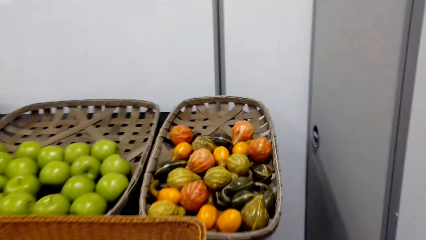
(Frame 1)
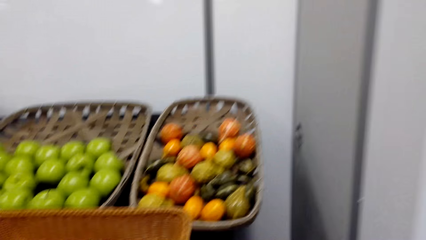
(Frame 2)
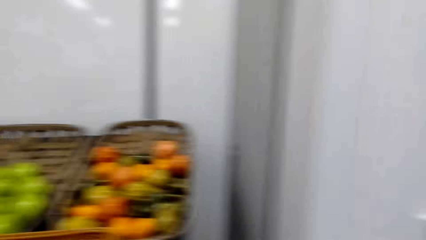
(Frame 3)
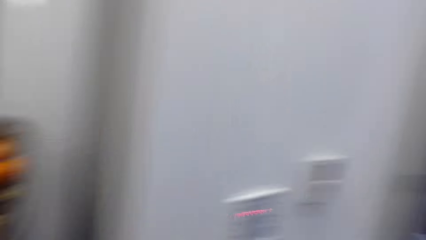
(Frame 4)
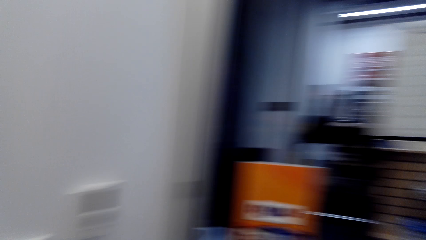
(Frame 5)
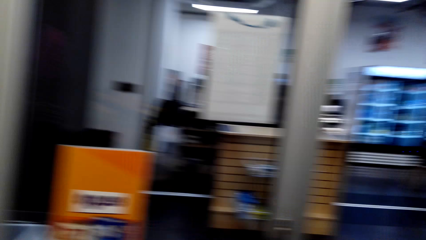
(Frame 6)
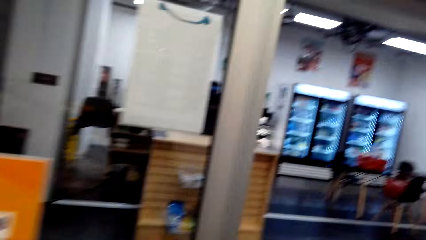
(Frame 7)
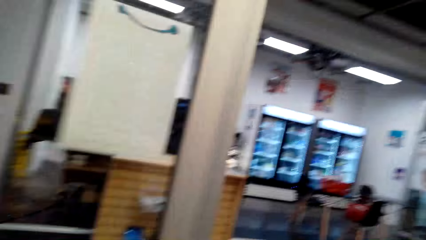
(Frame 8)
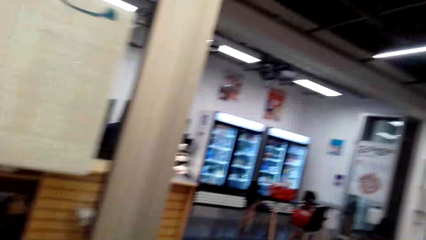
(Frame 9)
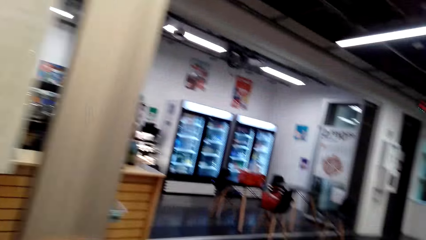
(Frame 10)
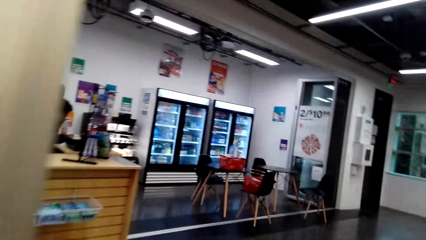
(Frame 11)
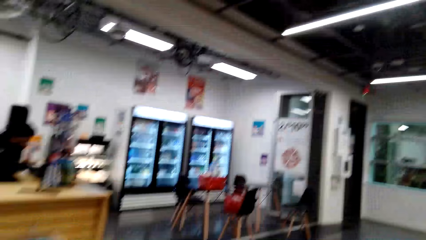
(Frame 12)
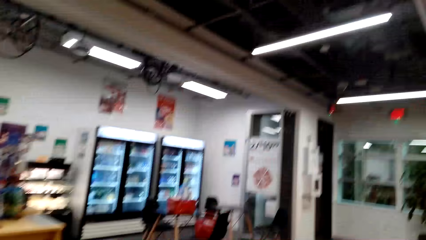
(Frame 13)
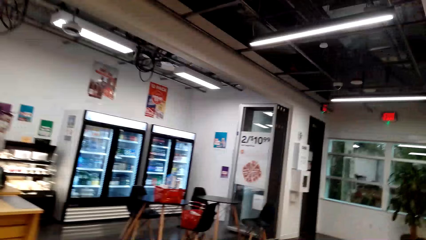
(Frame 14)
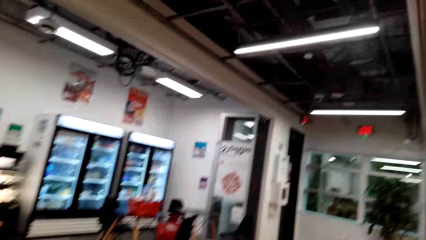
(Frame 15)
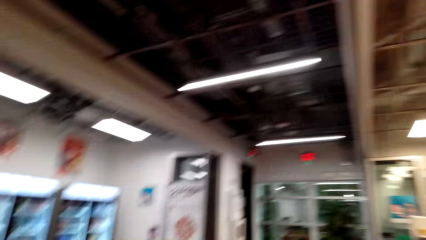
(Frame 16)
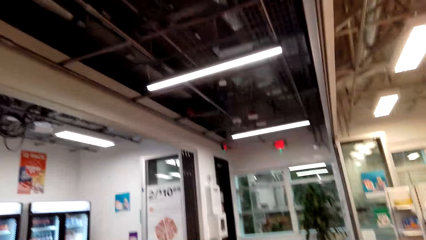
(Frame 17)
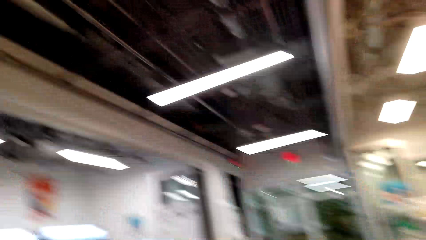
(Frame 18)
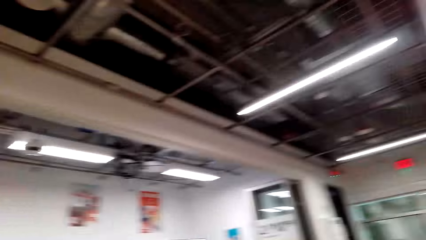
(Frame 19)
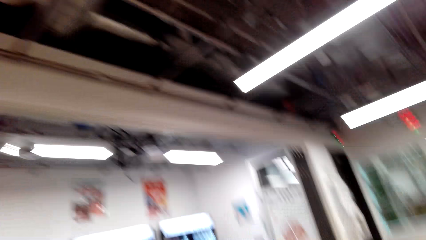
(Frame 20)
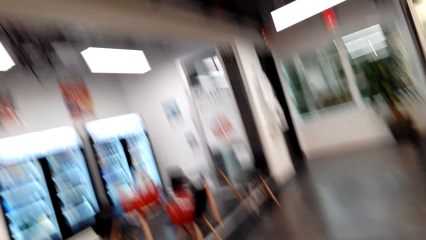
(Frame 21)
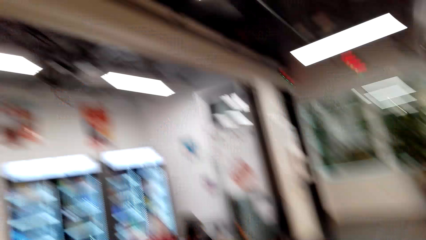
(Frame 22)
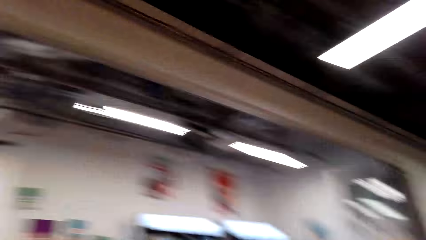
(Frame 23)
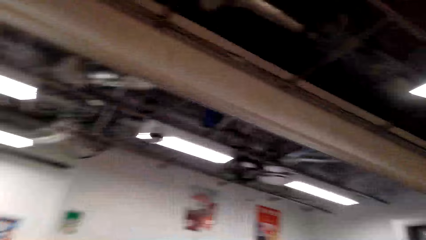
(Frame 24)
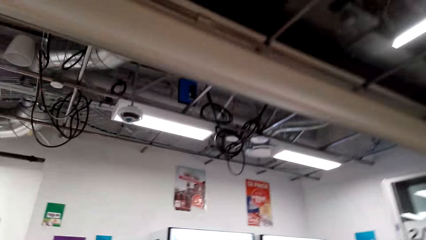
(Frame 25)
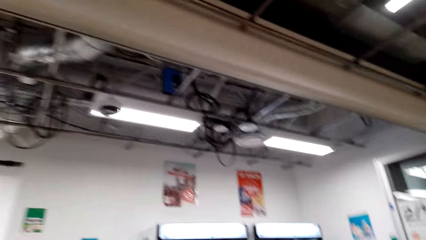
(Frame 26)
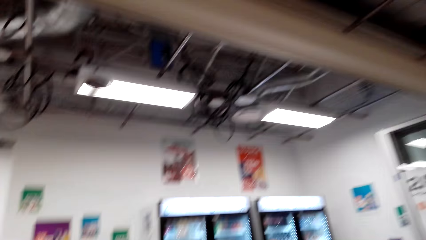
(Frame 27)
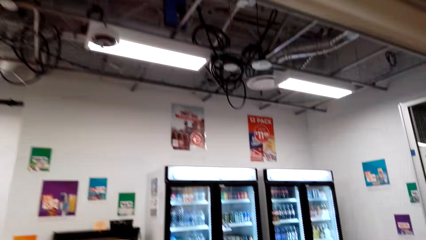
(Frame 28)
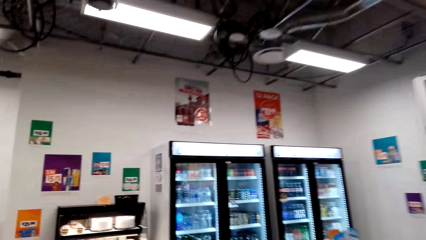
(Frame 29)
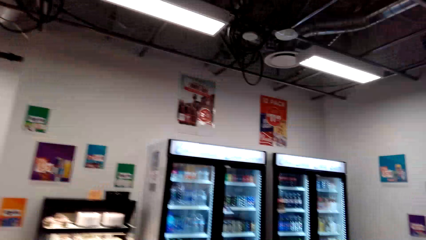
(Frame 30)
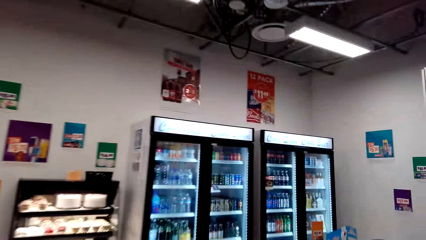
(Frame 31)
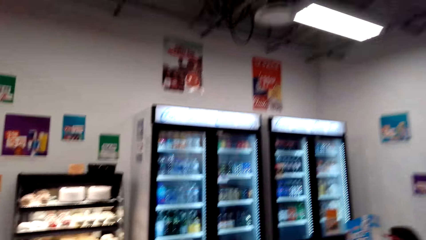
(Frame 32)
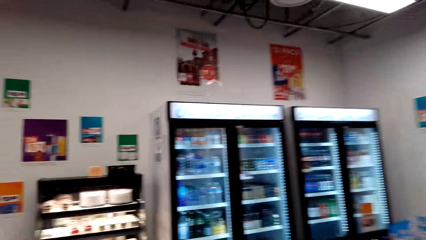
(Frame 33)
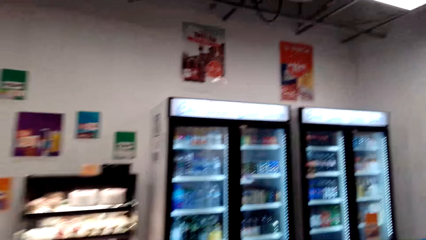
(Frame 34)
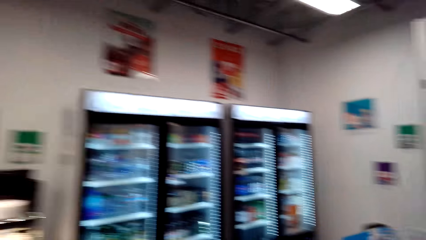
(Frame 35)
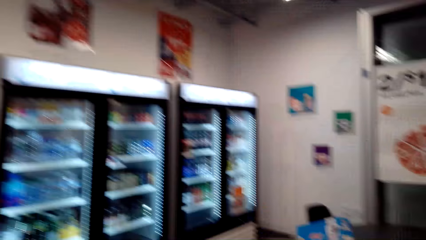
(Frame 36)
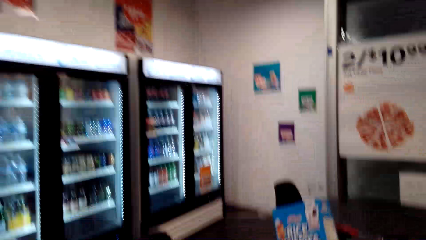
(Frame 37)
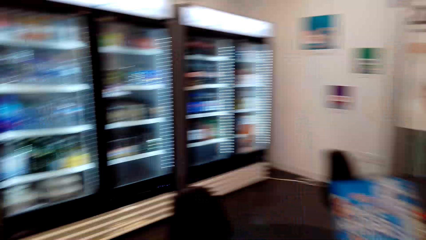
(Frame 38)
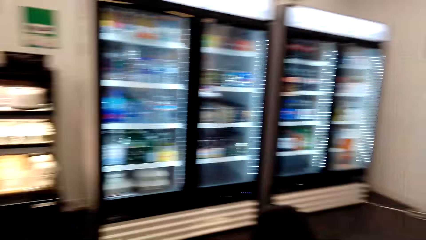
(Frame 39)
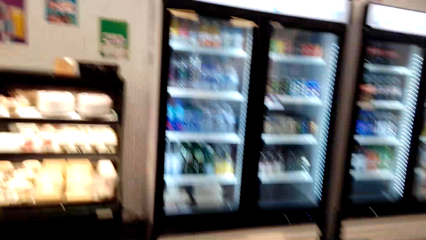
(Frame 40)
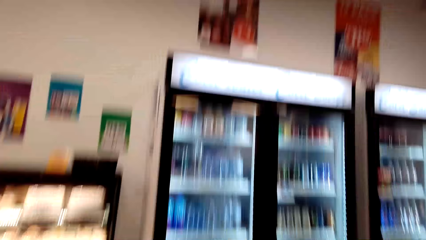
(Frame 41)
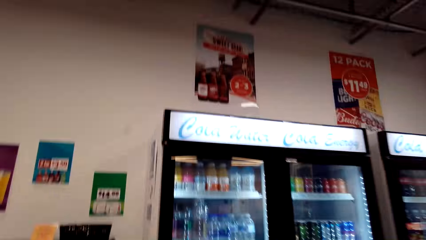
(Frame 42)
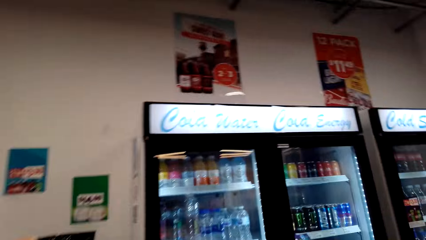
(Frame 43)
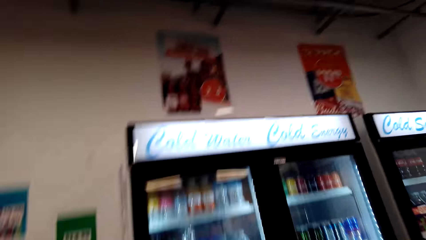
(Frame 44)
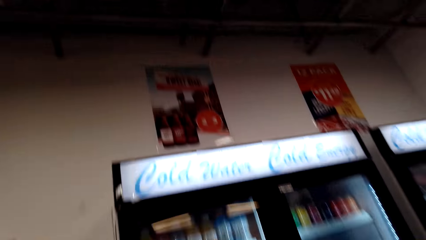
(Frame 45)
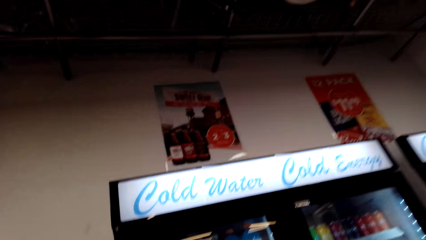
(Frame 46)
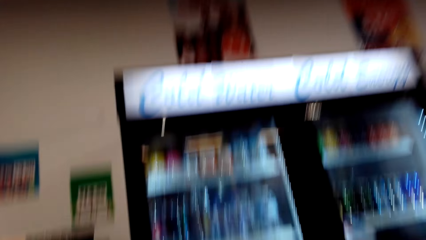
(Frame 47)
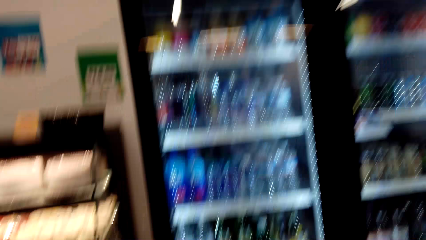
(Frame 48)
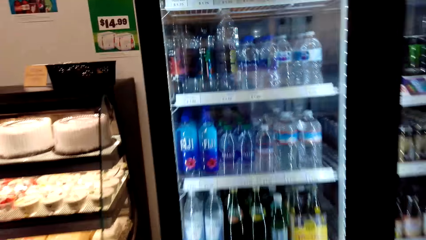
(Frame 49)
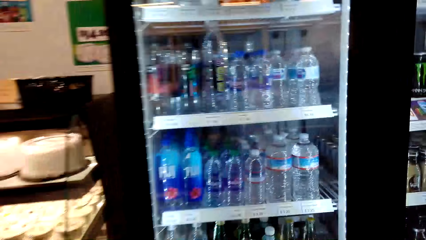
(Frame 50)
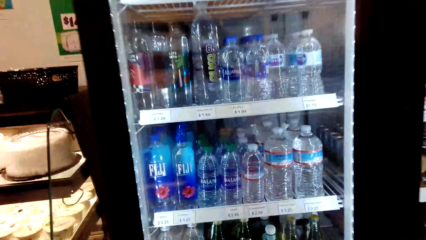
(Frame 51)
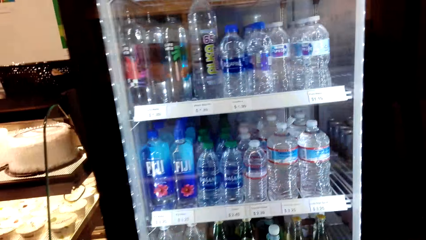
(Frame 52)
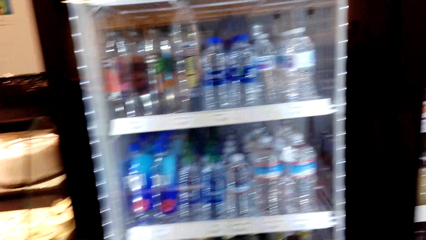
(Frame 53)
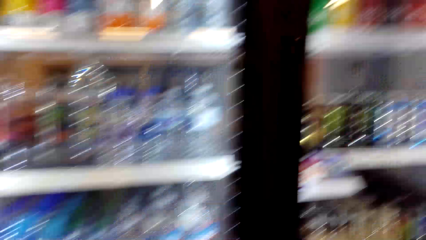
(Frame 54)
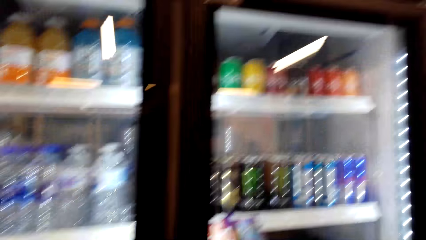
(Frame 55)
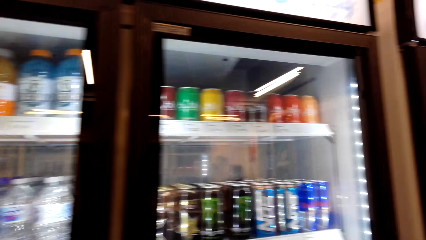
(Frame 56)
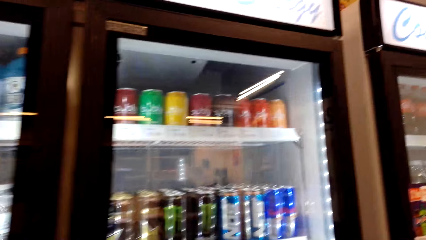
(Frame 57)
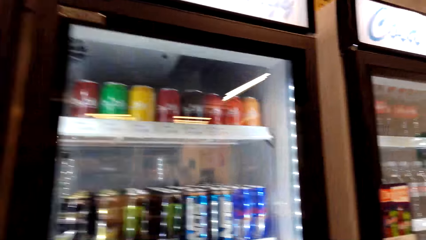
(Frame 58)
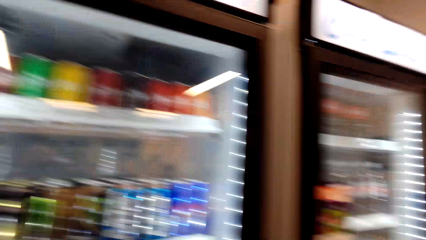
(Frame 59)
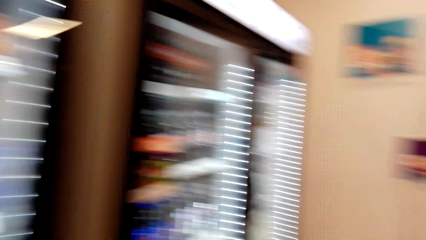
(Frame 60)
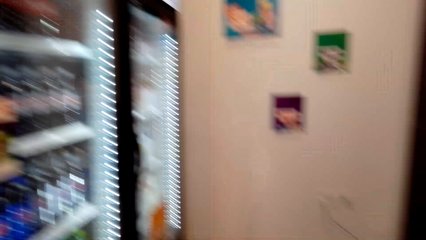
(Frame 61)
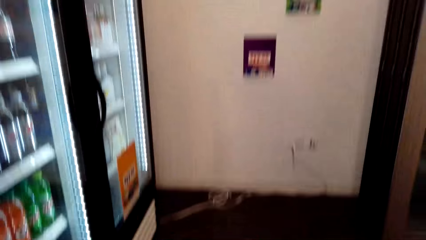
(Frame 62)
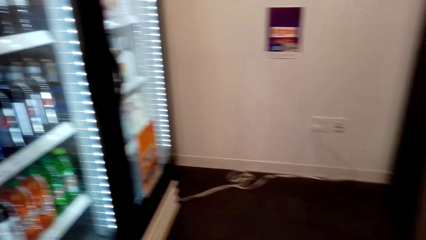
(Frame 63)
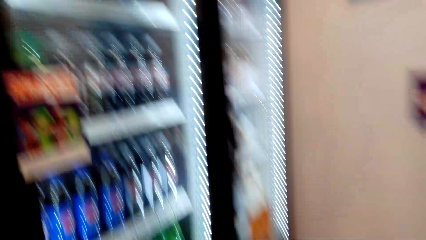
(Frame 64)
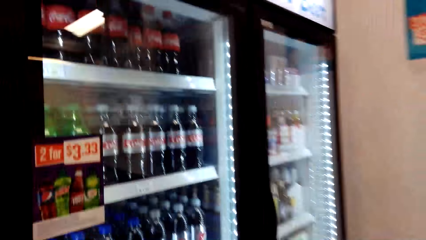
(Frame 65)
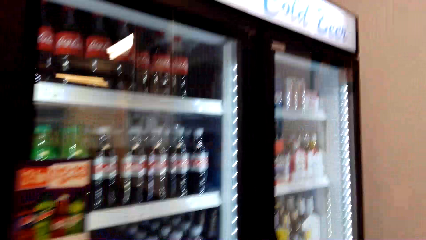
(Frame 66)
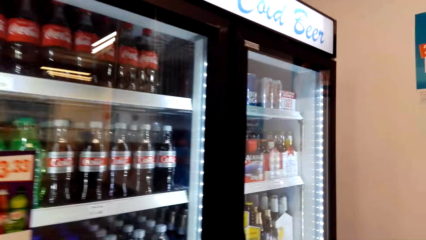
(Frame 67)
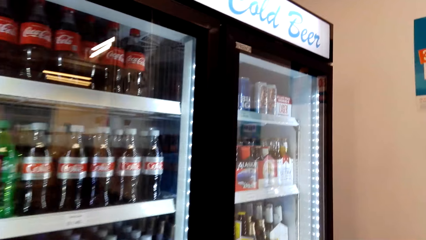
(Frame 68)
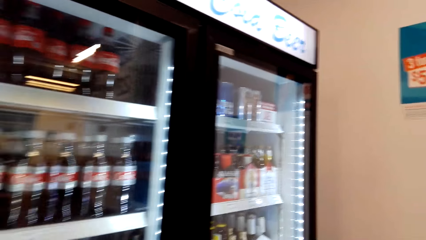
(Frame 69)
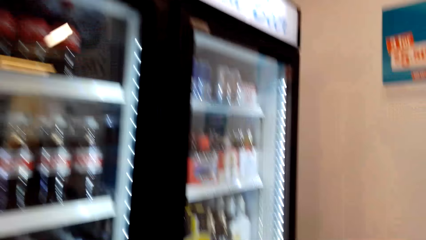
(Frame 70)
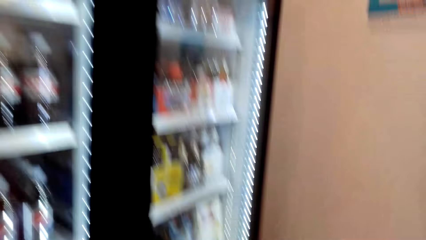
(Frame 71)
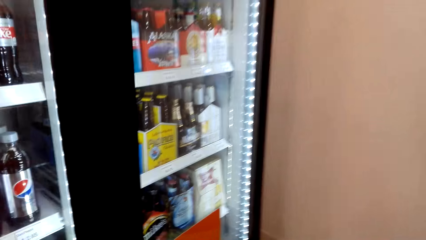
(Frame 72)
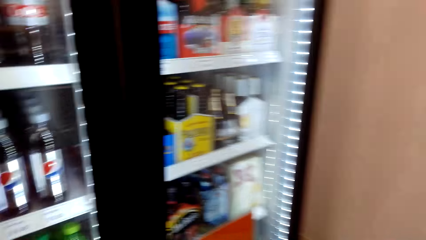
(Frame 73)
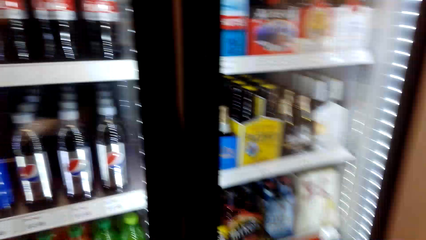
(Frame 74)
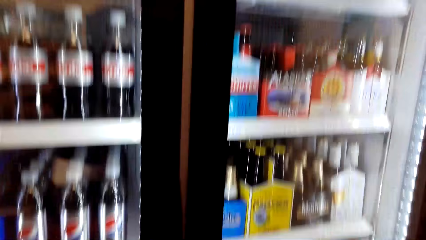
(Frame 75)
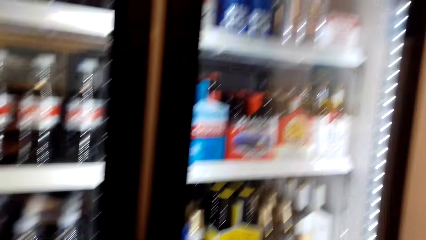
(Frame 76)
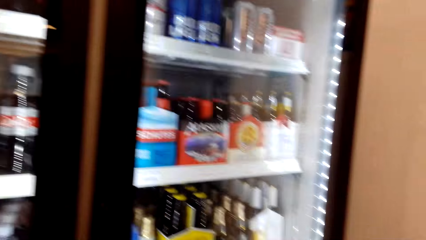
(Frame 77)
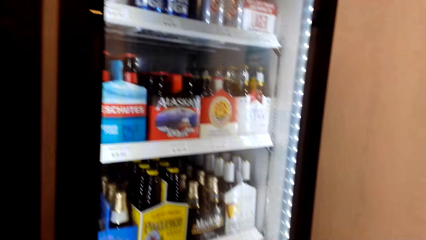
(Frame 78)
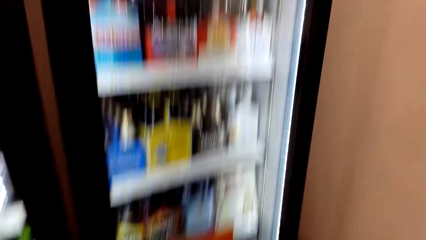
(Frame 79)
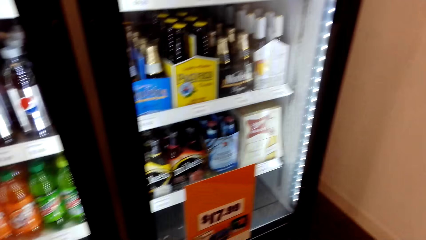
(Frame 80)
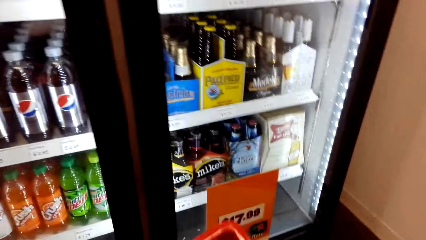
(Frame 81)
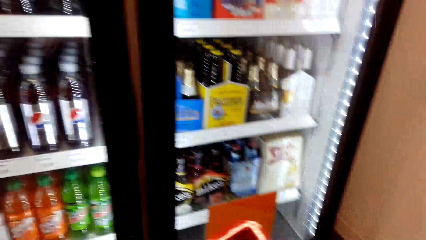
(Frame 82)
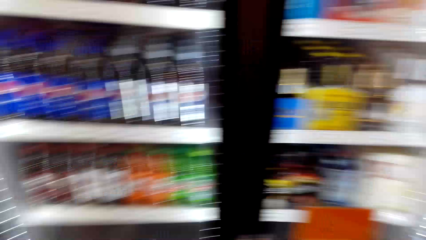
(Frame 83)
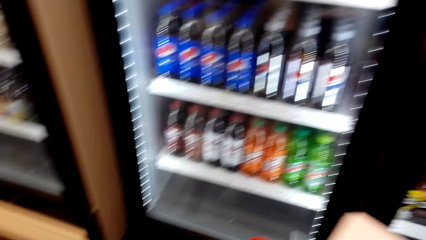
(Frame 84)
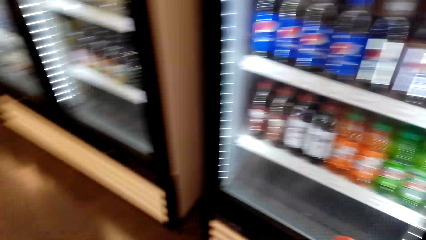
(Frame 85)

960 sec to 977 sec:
The camera wearer walks in the supermarket towards the refrigerators. They look around. They look at the refrigerators. They look around.
